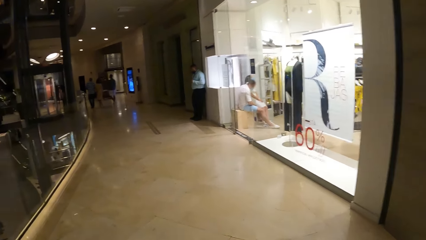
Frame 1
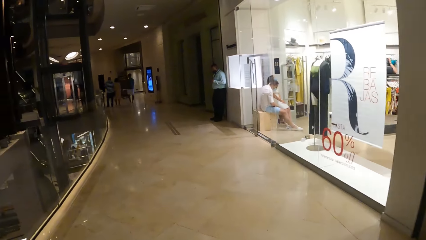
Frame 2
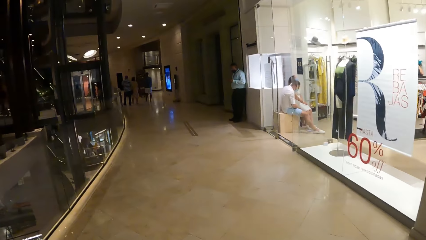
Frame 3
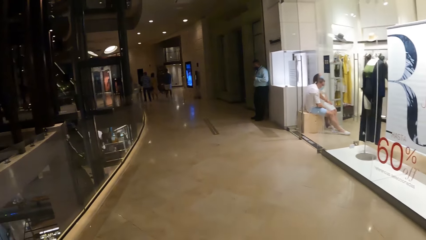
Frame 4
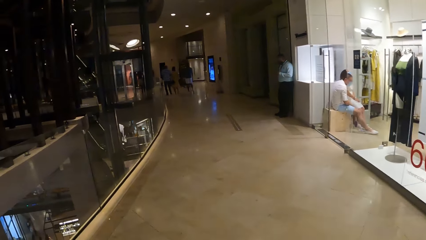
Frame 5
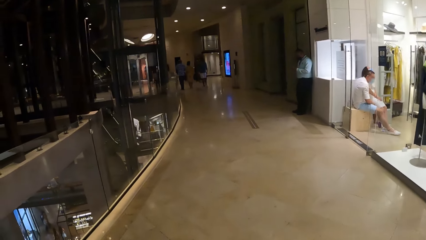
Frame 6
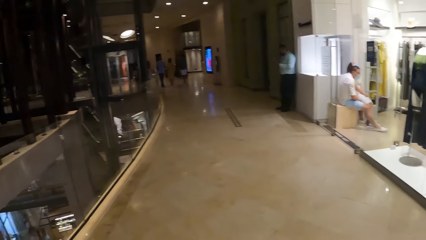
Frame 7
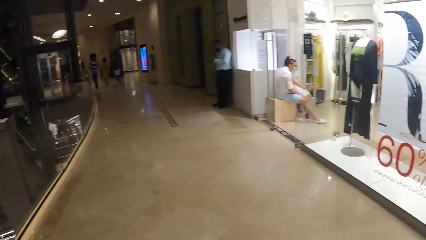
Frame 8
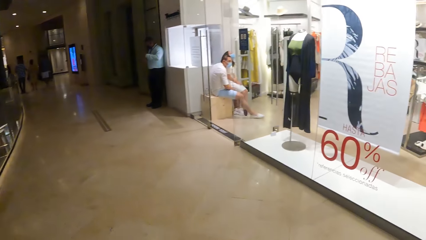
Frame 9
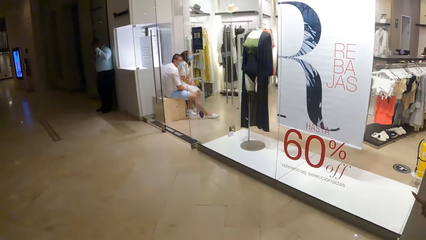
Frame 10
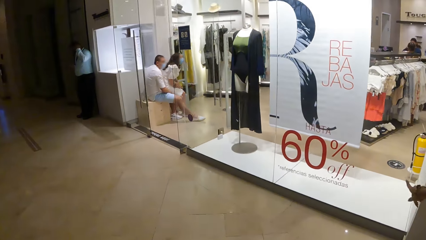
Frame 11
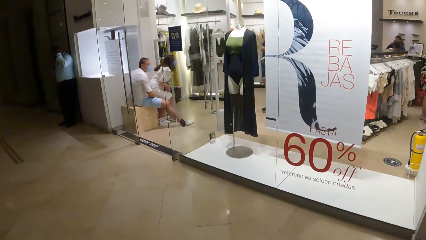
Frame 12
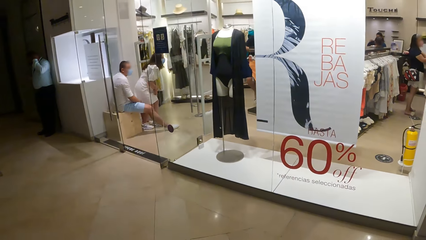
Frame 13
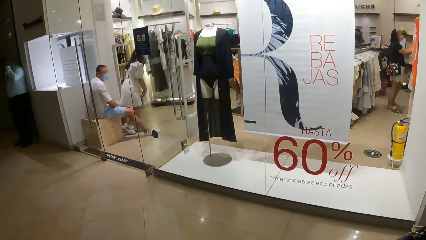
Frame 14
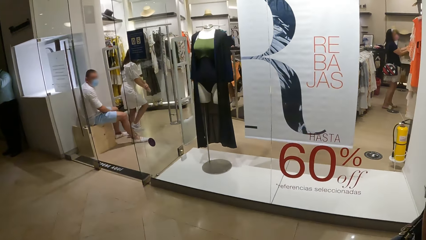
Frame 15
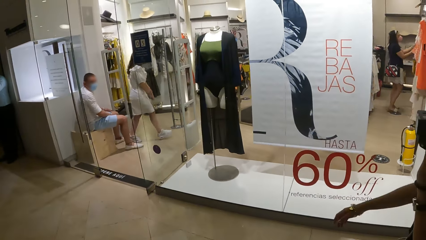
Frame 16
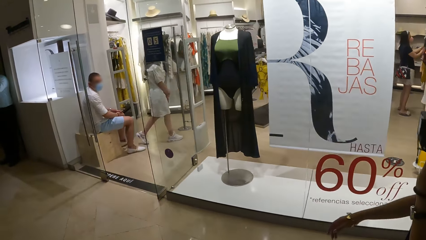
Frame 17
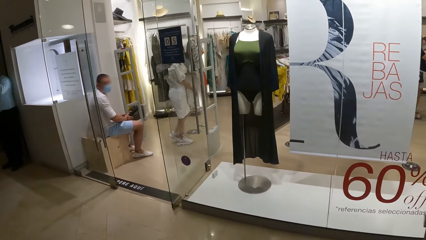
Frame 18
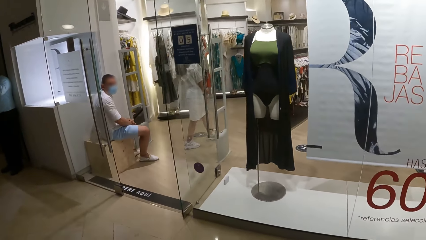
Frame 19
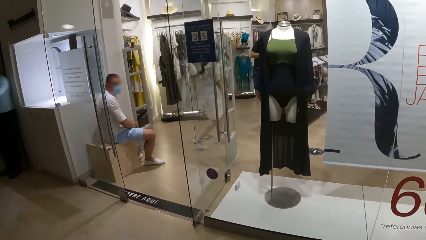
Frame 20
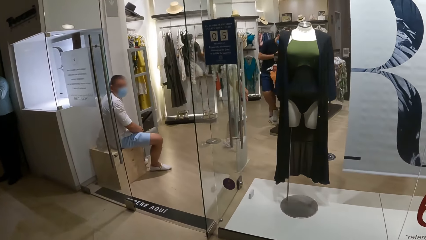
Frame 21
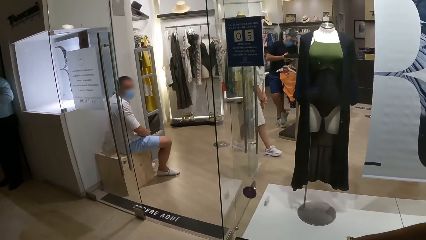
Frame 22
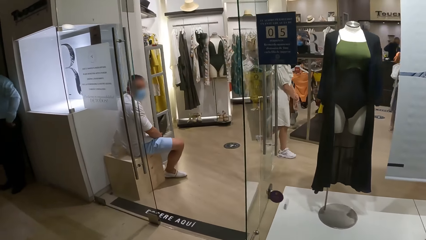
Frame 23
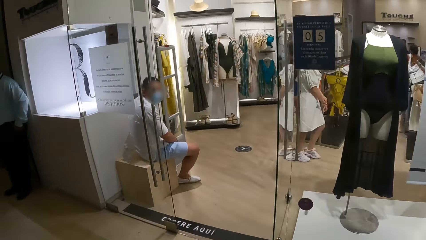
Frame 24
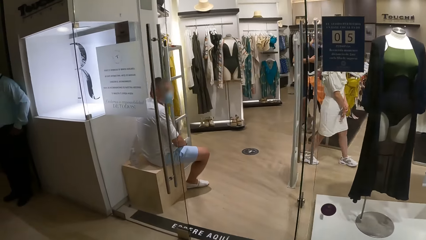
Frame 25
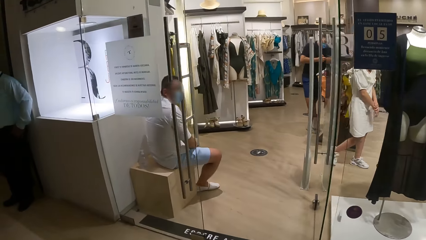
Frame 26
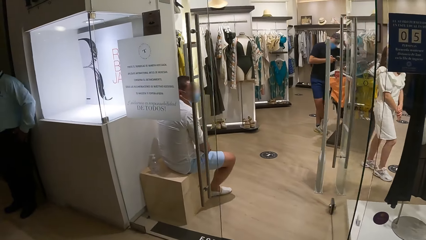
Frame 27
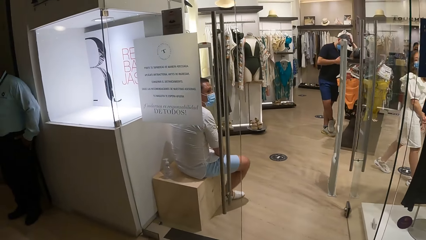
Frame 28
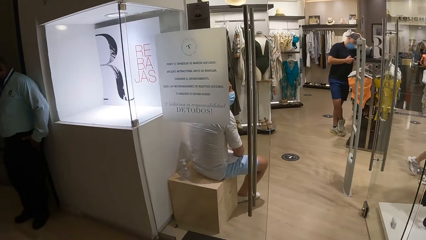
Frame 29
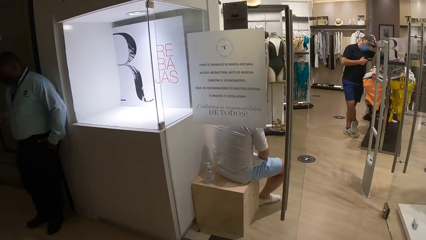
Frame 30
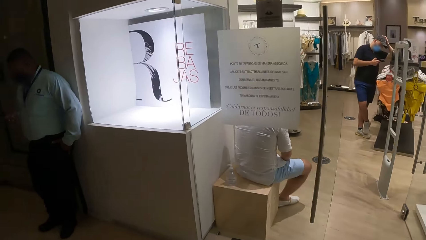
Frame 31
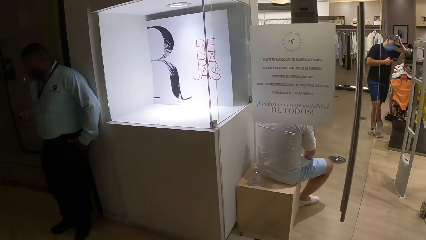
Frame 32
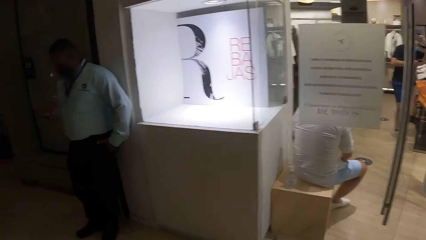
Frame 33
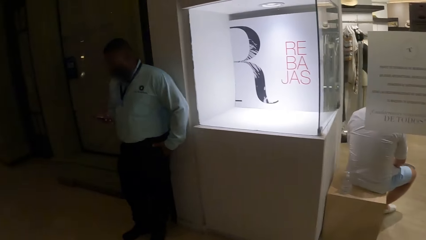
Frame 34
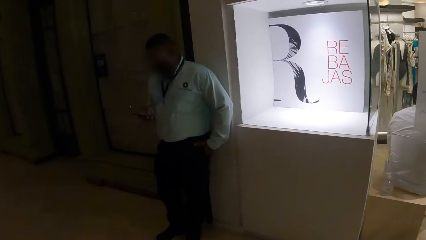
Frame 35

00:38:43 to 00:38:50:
The camera wearer looks around.

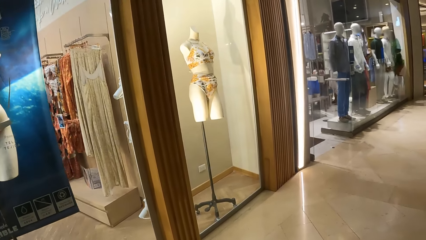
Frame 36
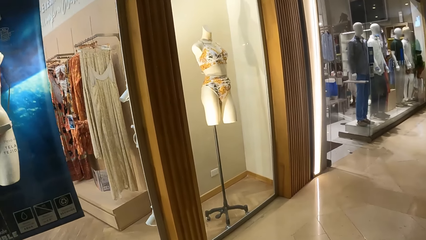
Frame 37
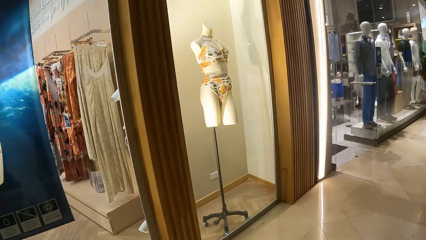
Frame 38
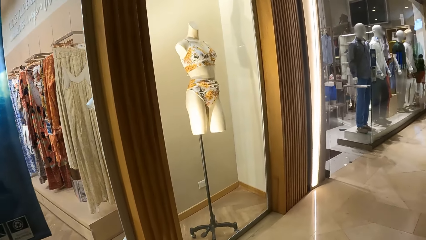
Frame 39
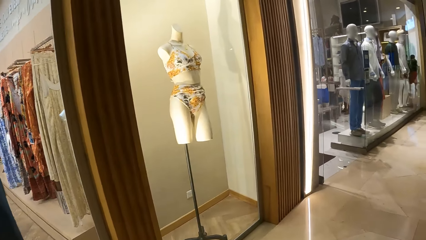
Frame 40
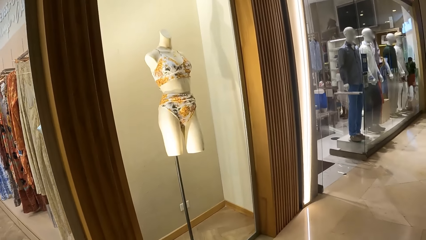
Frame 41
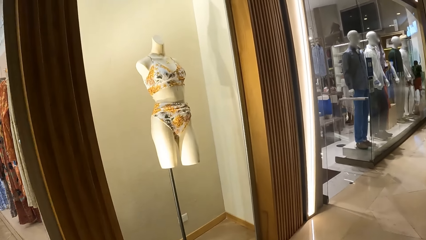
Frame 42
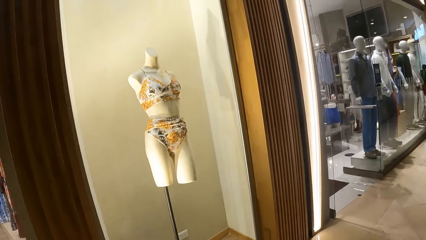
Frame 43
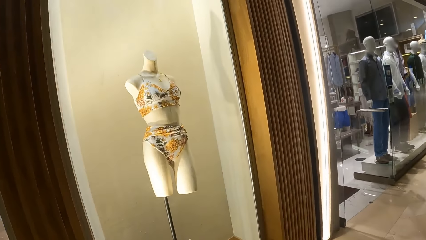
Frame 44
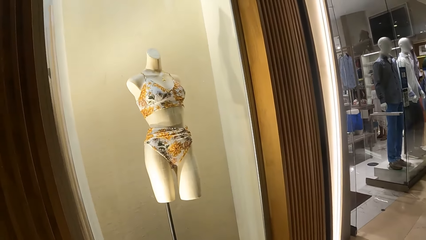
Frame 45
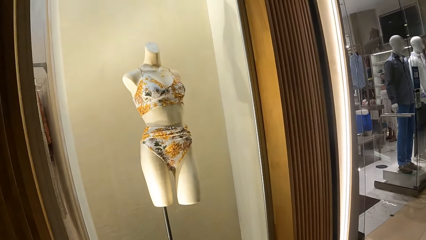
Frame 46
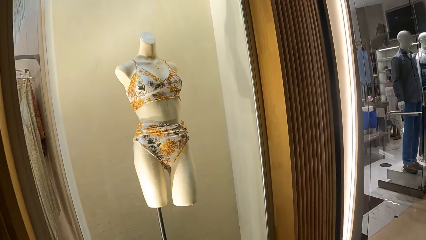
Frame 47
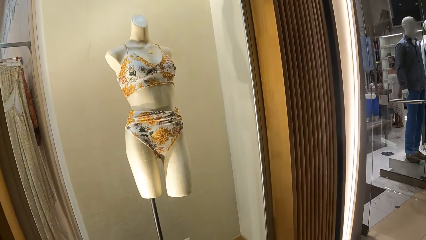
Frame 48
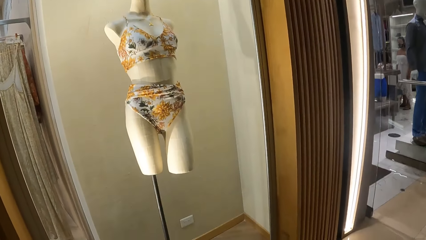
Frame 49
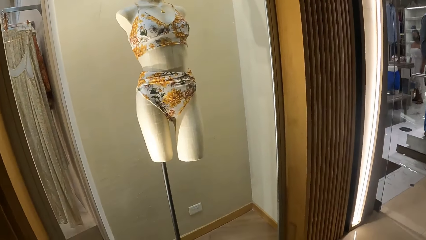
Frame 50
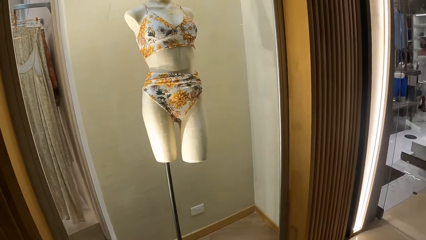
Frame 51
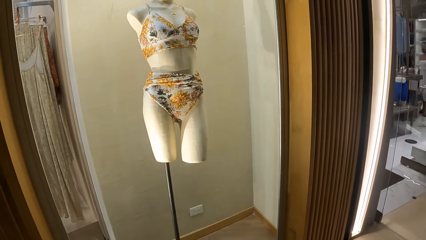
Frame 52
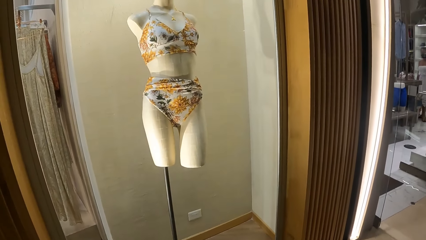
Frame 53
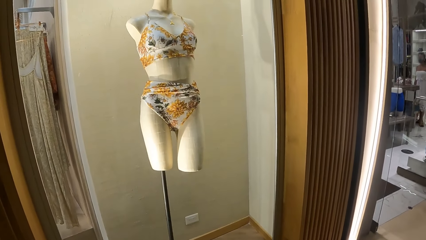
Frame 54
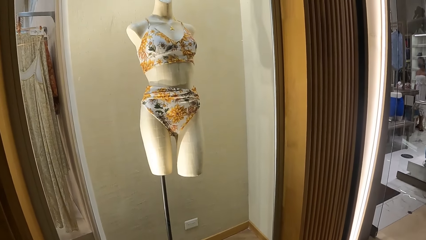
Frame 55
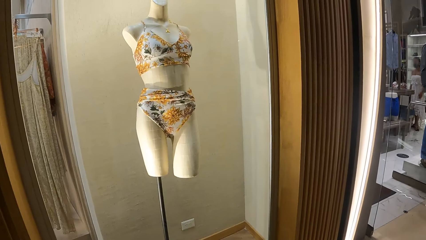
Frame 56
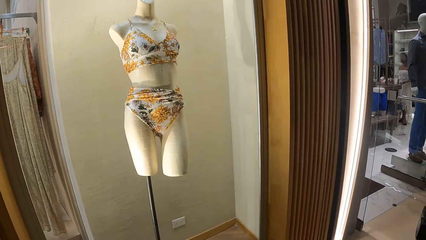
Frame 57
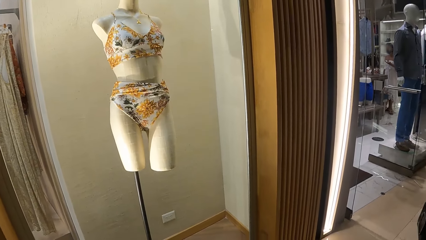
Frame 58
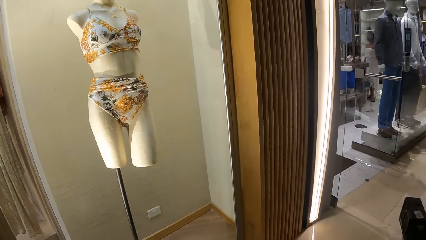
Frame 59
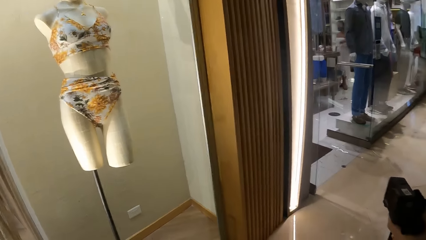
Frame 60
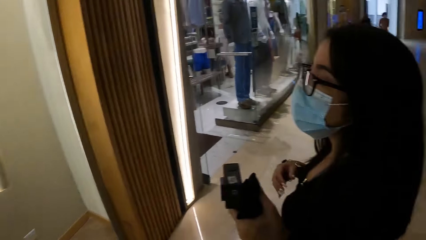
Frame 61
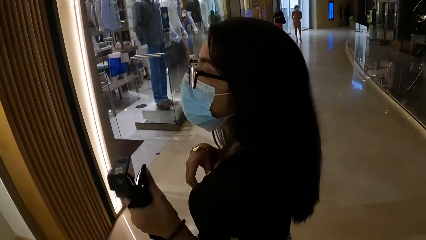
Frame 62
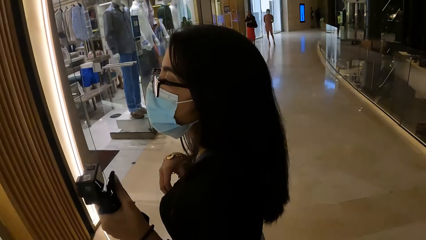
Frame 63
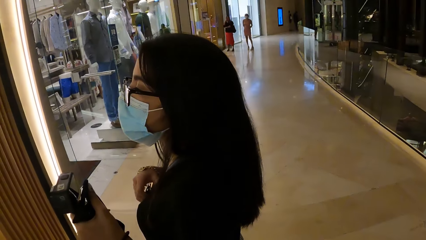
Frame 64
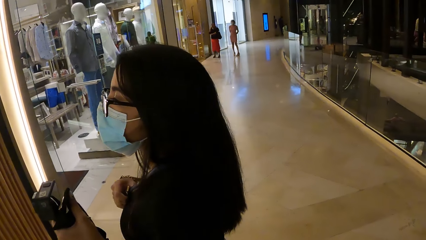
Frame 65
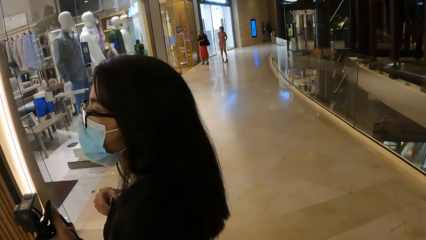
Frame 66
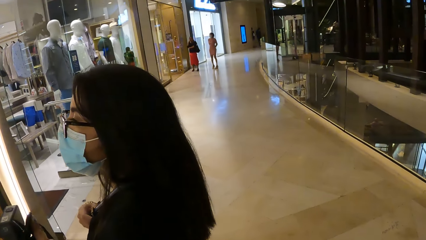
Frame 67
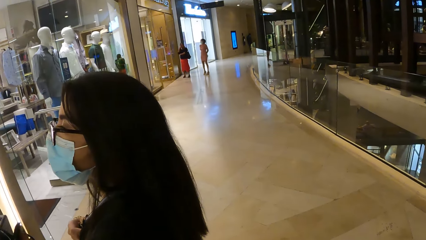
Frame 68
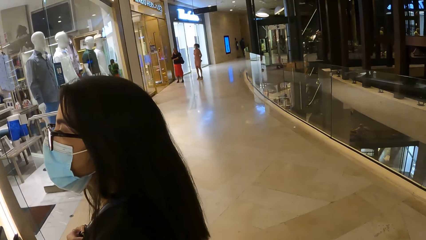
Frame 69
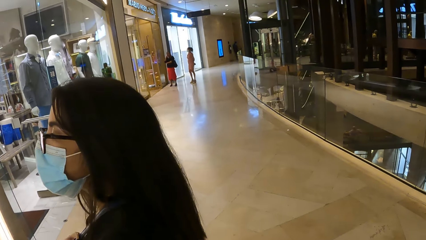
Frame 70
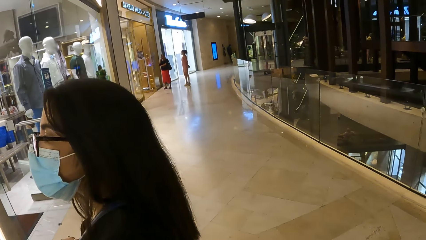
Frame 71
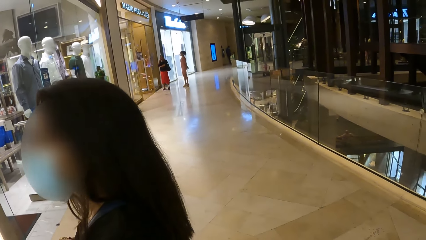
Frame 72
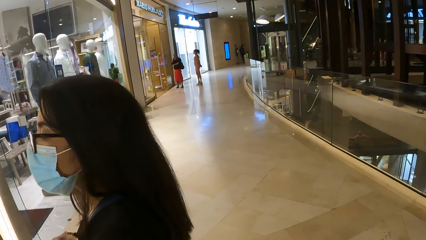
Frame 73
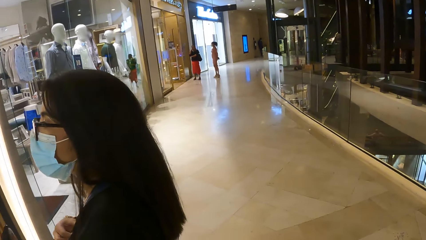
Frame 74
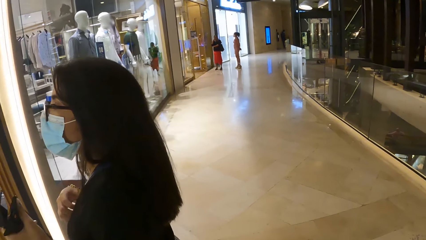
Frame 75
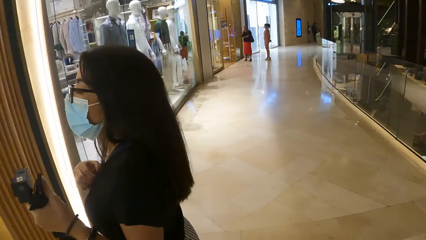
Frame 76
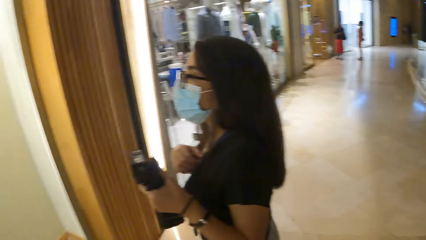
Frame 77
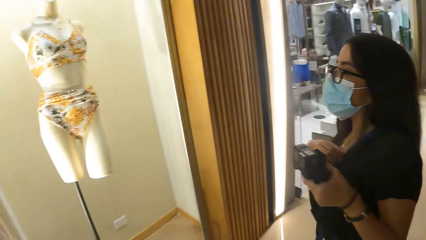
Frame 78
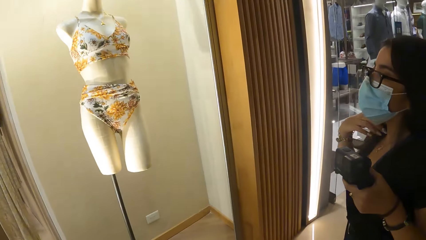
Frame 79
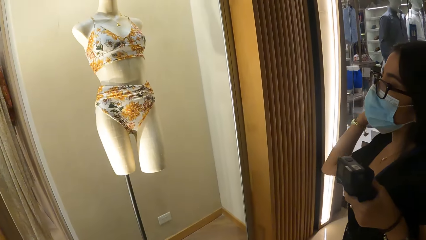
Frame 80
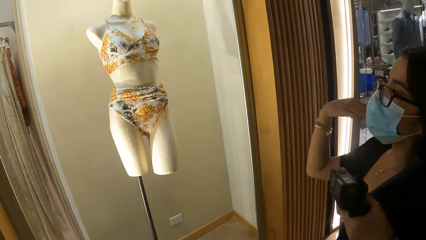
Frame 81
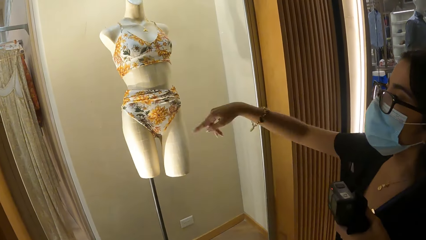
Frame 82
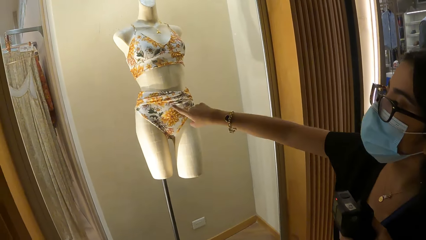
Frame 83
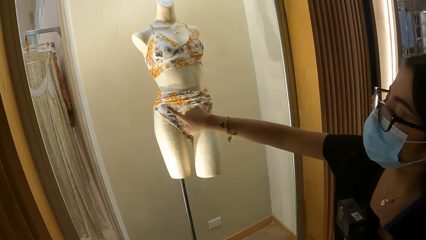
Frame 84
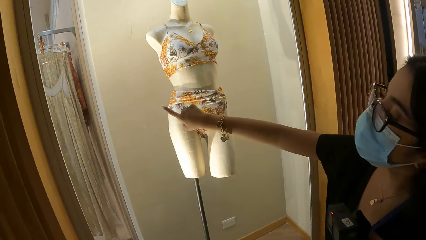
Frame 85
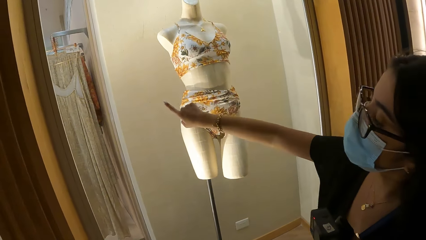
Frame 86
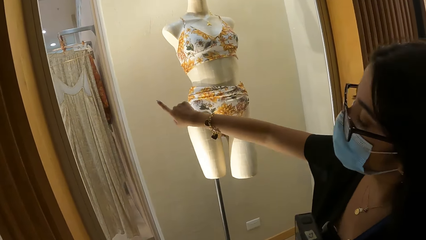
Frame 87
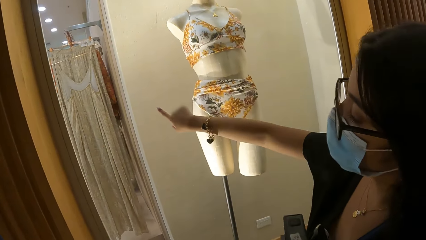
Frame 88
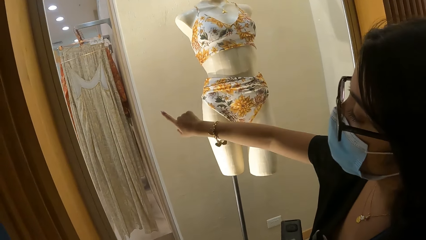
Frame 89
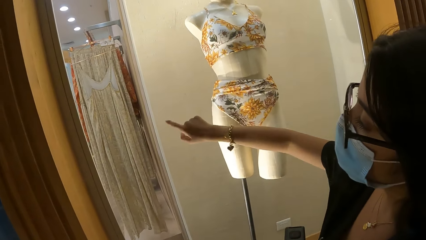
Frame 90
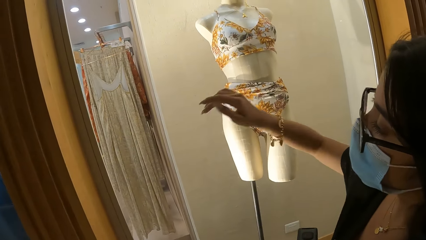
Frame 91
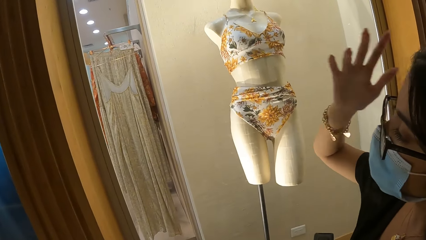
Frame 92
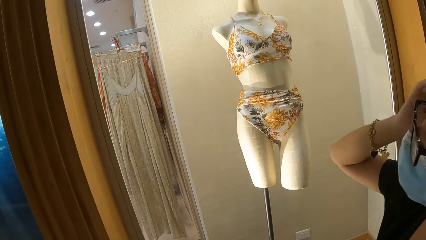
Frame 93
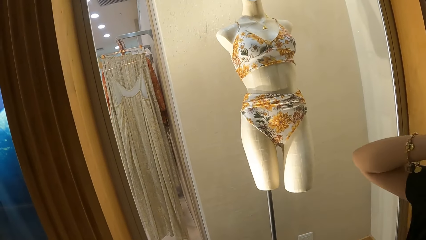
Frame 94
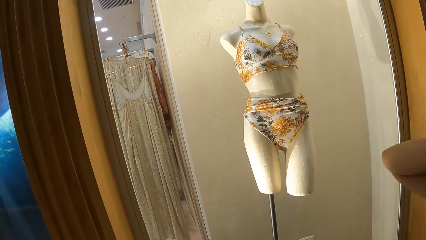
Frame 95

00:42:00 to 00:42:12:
The camera wearer looks at the bikini or clothing on the display. They interact with a woman. They look at the woman. They look at the clothing on display. The woman points at the dress on the display. The woman lifts the hand to her head.
